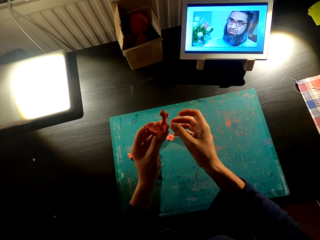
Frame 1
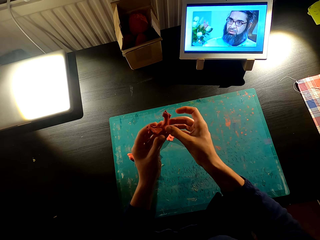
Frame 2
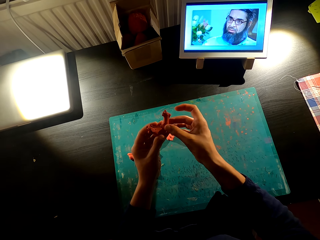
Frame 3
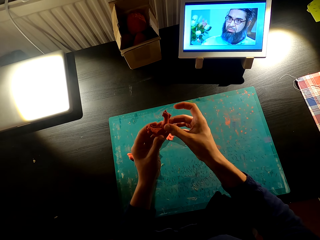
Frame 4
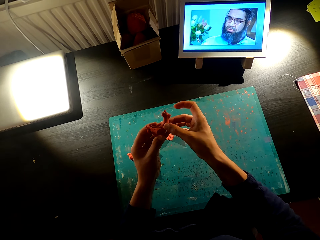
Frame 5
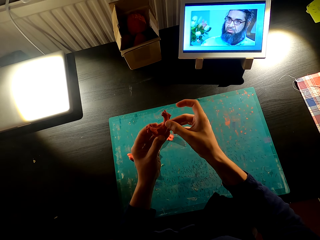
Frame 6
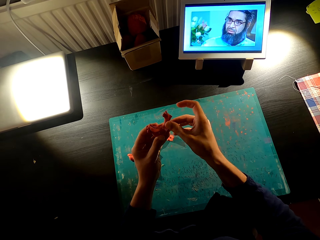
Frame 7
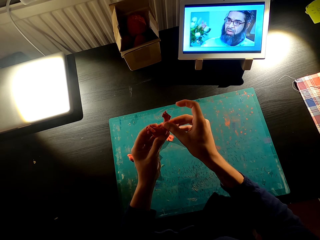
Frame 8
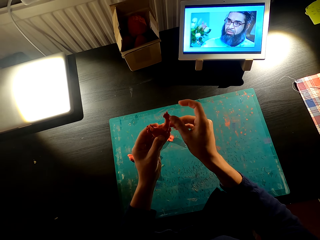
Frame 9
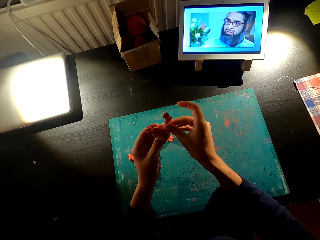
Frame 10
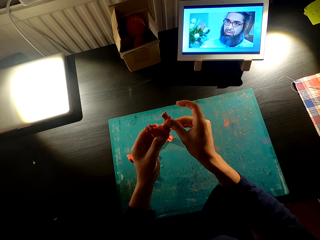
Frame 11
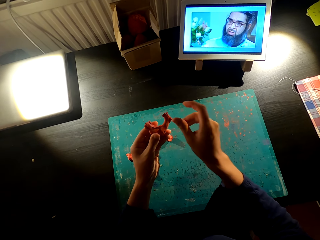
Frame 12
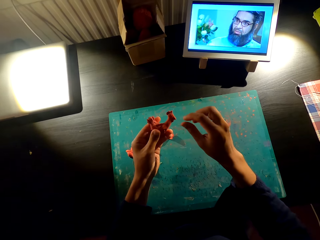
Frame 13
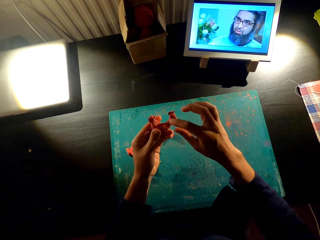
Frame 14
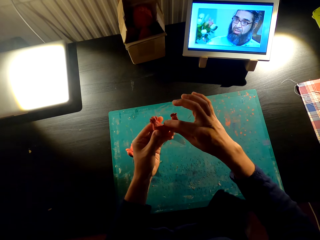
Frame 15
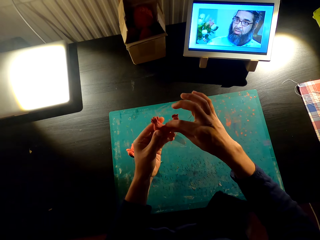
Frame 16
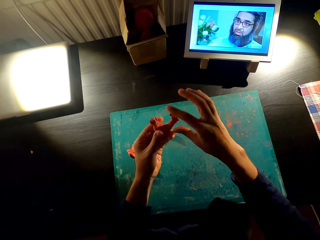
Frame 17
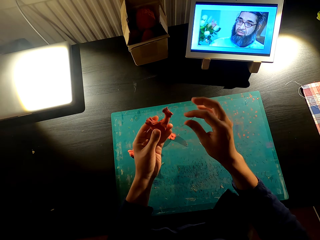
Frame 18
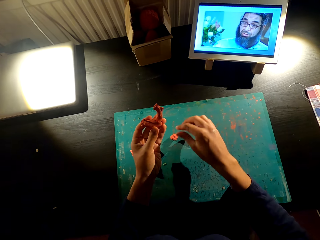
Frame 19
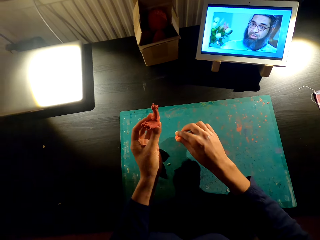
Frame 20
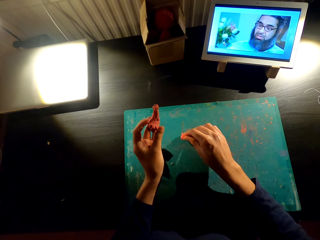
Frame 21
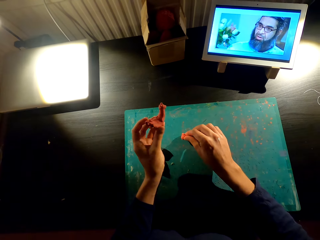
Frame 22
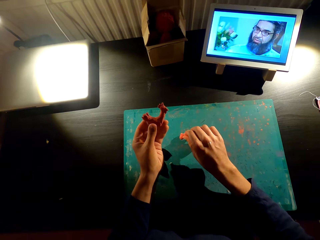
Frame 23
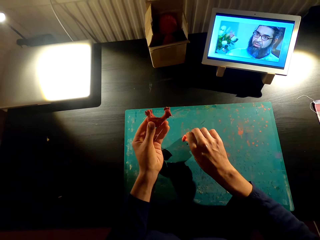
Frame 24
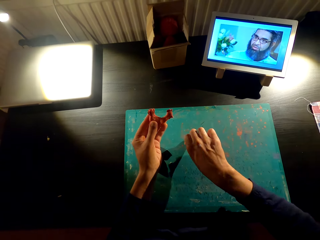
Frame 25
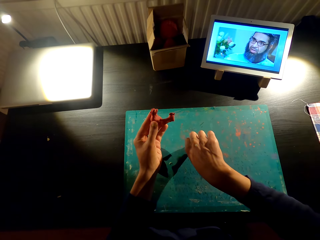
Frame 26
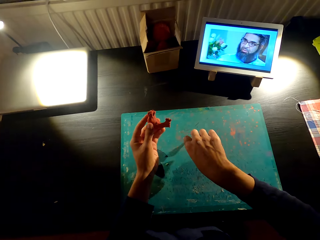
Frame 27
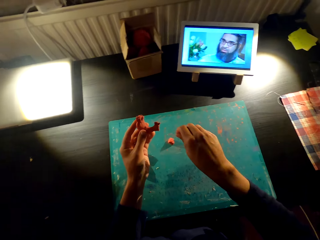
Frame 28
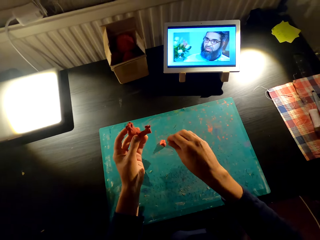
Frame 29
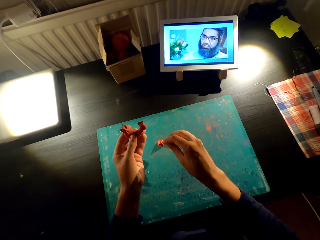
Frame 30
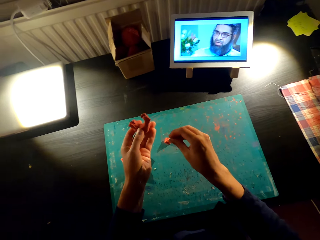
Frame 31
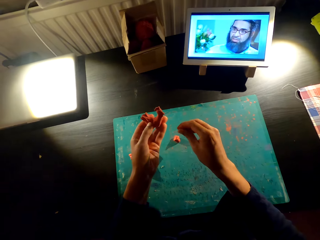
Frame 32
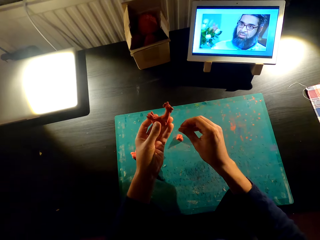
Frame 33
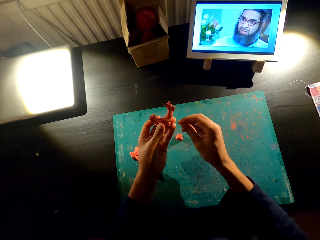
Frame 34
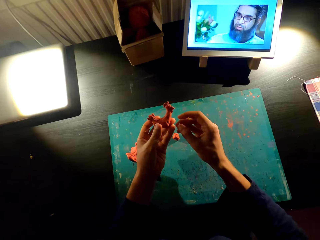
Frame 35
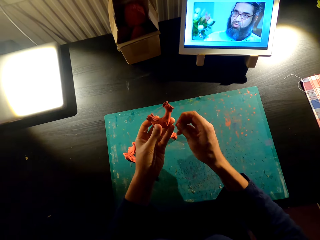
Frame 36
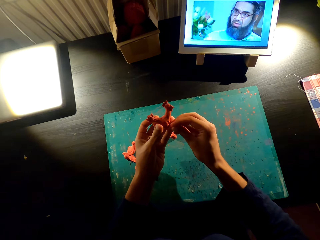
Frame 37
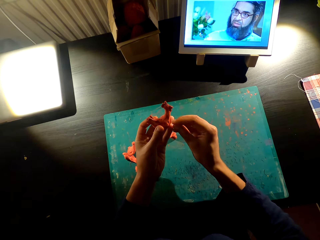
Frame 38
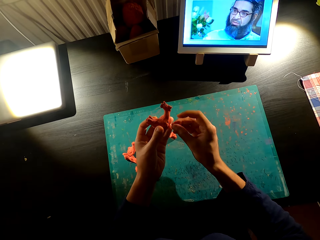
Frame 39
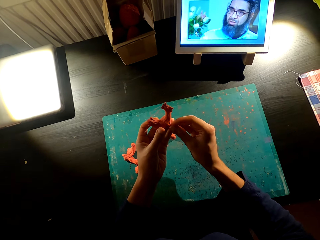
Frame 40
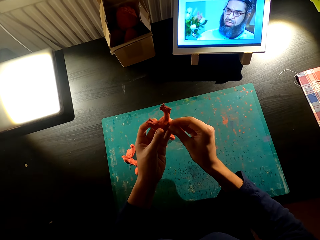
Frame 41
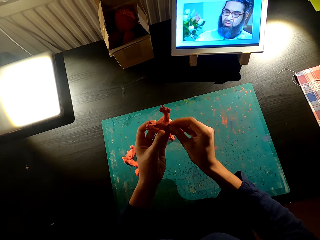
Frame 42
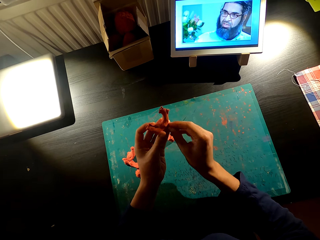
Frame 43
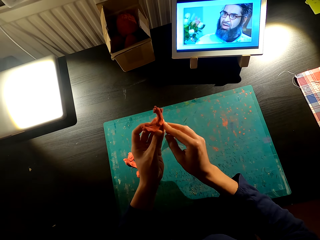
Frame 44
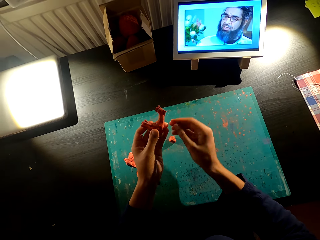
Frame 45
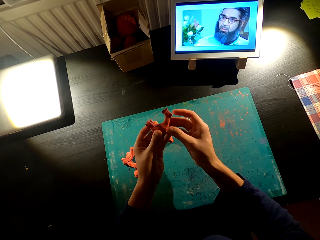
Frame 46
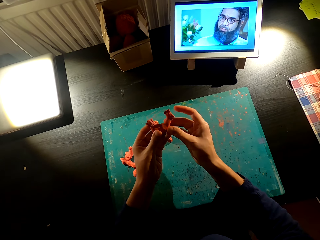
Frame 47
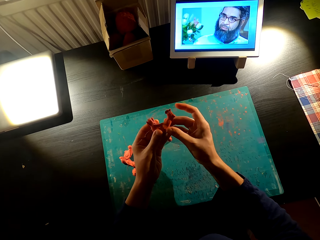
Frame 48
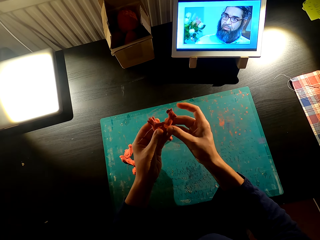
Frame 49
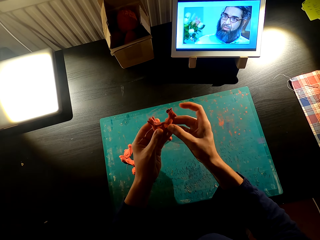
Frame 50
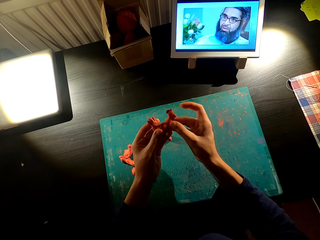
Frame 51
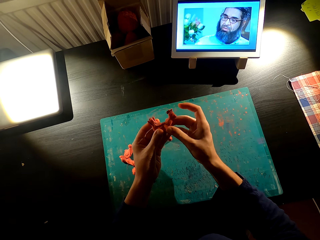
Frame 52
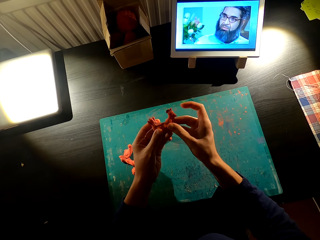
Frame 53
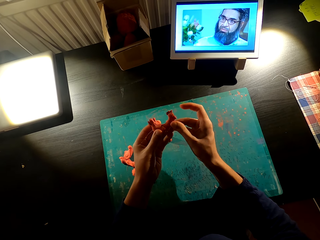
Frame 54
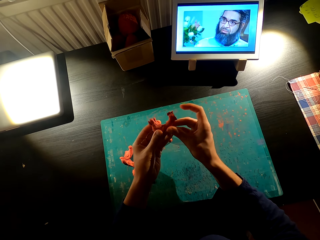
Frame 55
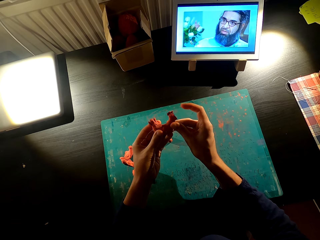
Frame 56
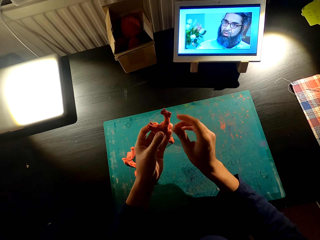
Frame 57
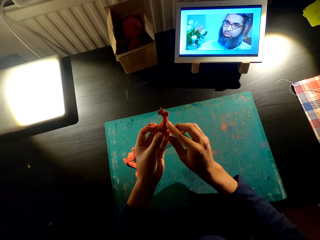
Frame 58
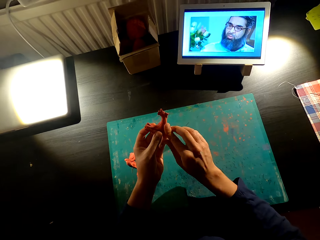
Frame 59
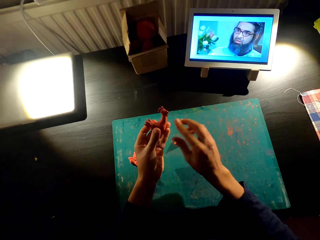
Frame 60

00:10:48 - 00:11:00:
The camera wearer picks up the model from the ground. They watch television. They fix the model into a toy.

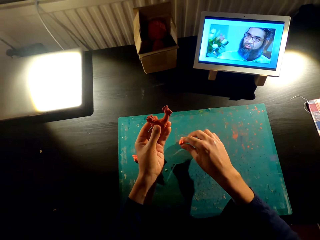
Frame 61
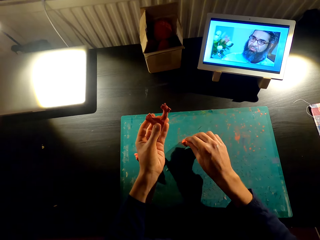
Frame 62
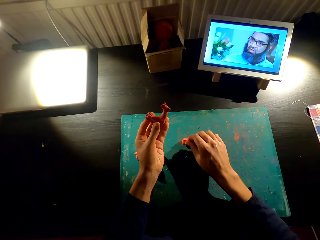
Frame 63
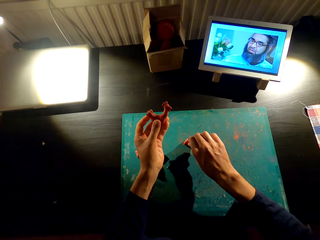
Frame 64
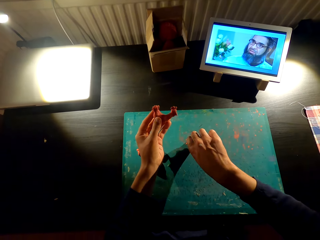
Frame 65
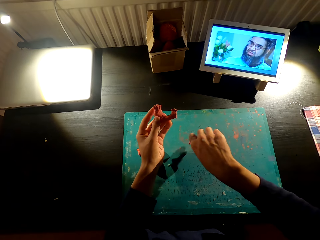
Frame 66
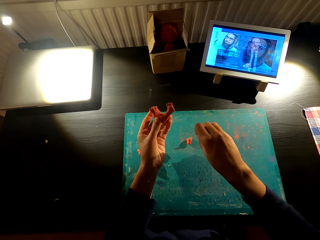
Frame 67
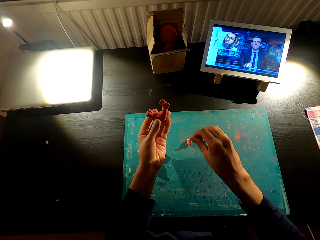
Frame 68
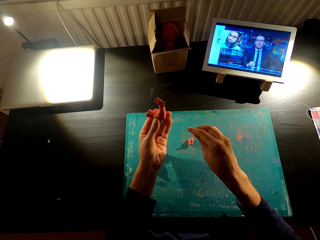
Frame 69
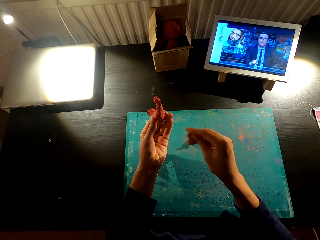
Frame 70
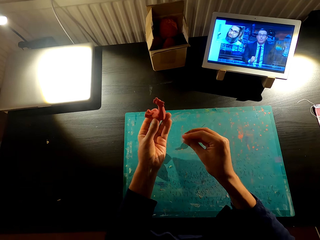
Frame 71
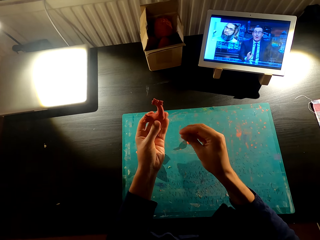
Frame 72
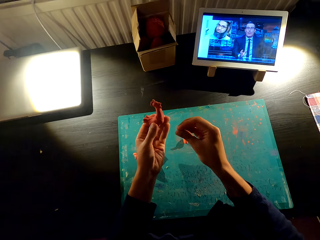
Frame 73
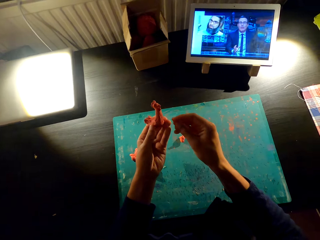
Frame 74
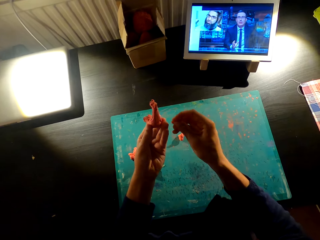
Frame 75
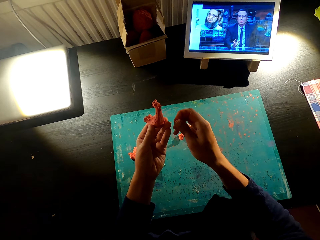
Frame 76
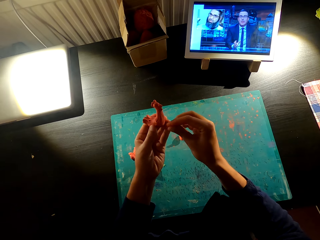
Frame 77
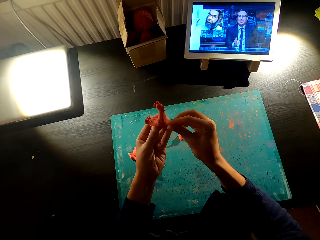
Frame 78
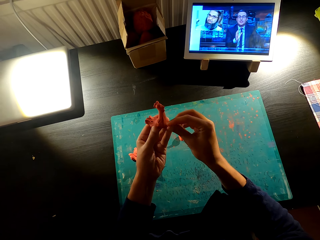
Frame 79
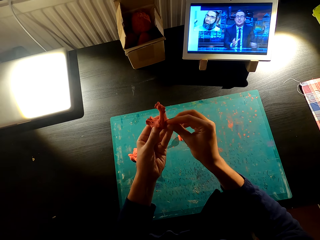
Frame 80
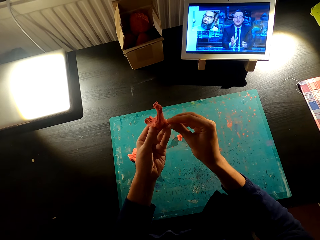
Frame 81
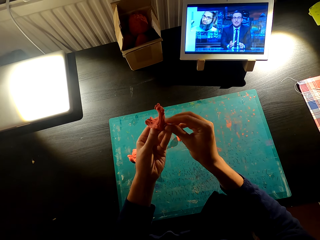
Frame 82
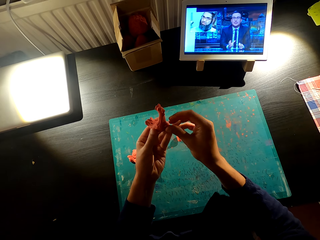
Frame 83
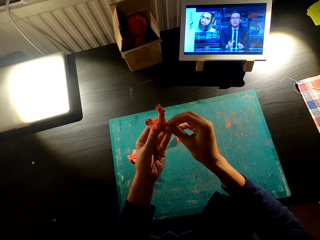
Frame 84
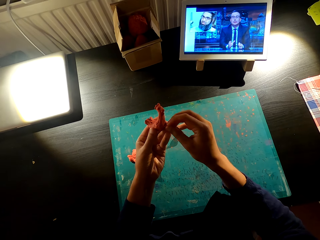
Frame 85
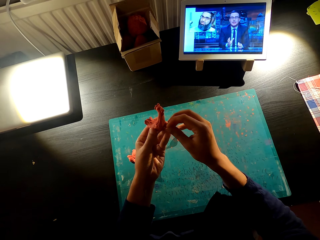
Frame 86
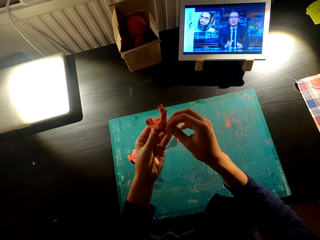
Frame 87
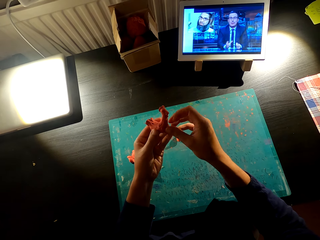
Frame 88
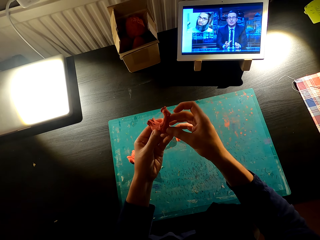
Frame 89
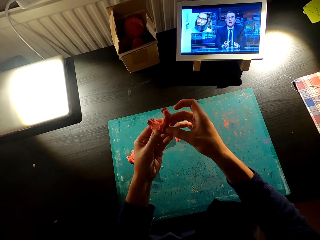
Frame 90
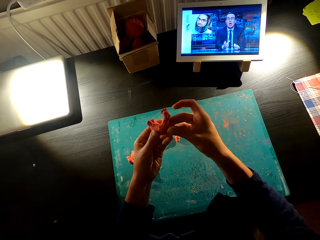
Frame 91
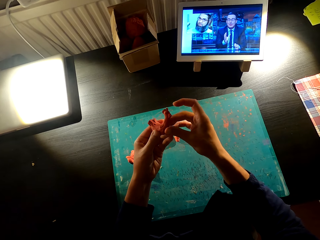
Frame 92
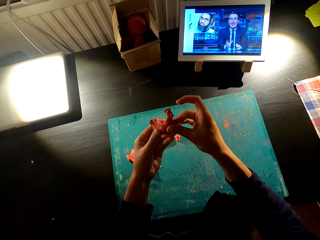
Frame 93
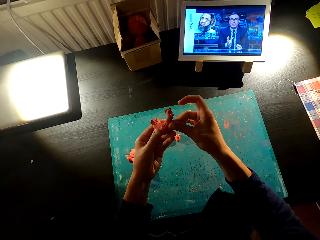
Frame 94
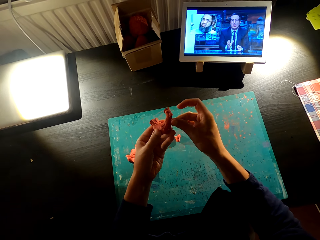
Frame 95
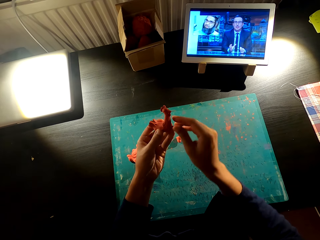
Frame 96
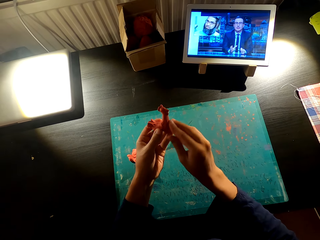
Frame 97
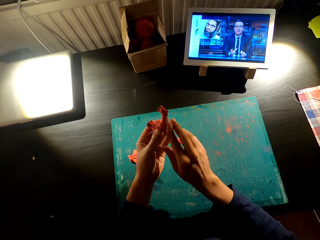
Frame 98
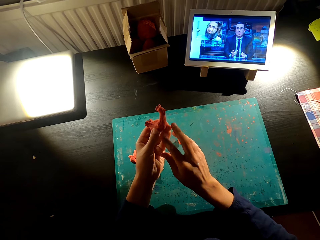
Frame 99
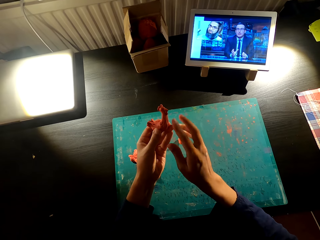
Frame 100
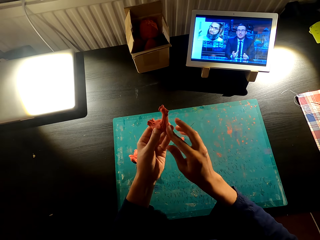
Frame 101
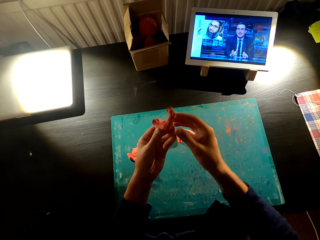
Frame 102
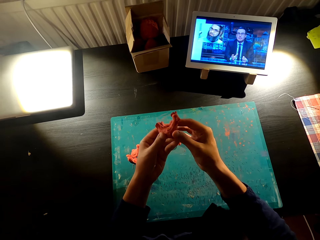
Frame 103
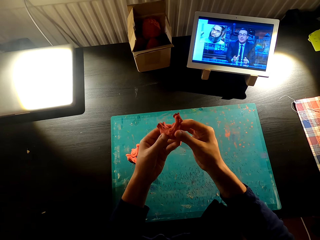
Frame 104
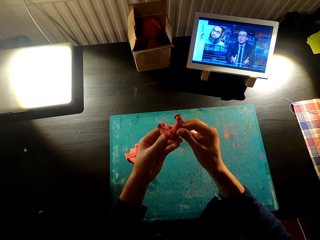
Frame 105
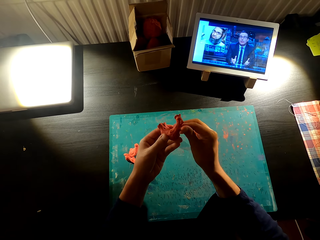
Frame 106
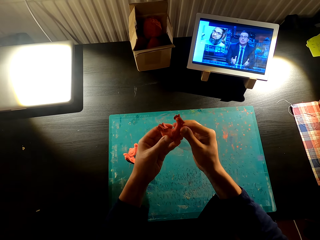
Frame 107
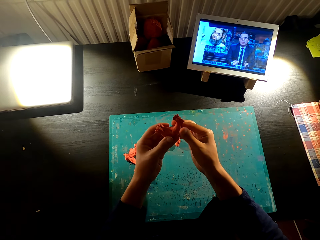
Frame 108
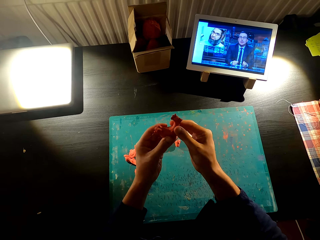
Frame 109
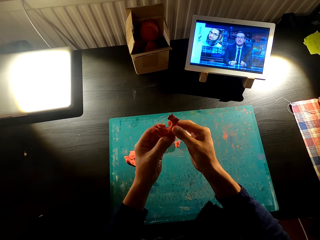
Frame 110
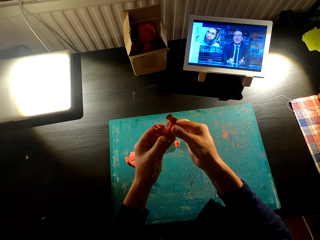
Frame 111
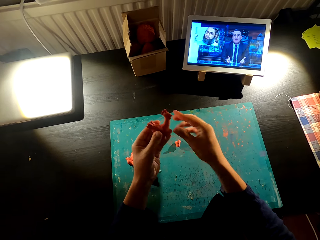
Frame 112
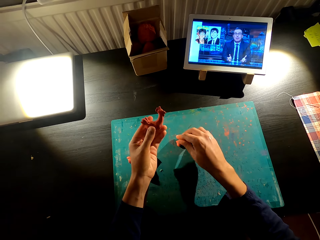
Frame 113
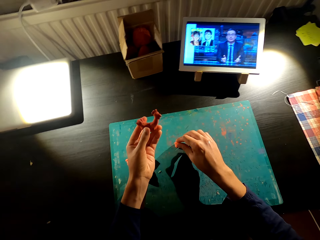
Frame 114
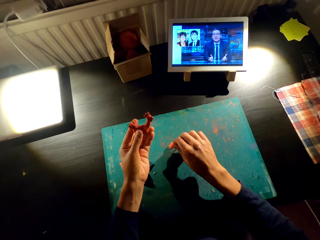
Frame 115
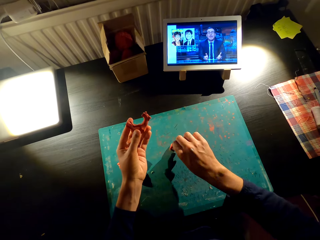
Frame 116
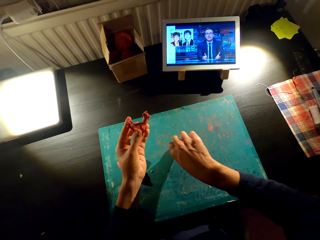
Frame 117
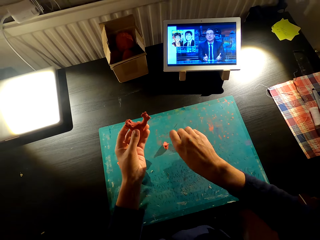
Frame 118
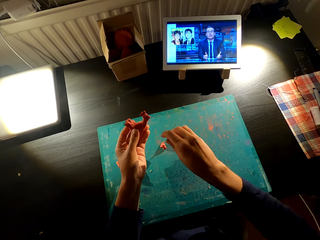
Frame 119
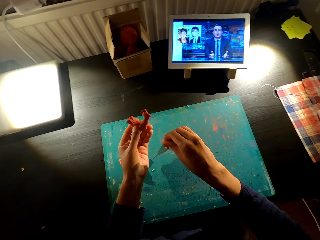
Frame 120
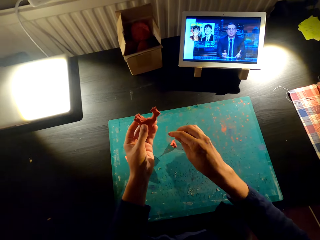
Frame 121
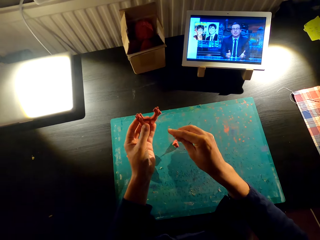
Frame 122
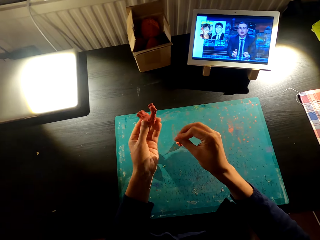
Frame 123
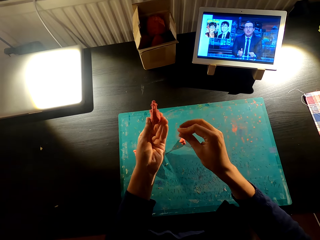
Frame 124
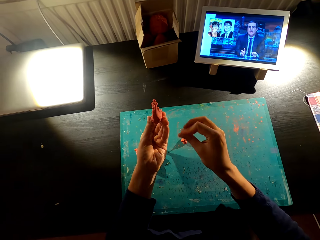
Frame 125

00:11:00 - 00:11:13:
The camera wearer picks up the model on the table. They mold the model. They watch television. They mold the model into a toy. They watch television. They pick up the model on the ground.
